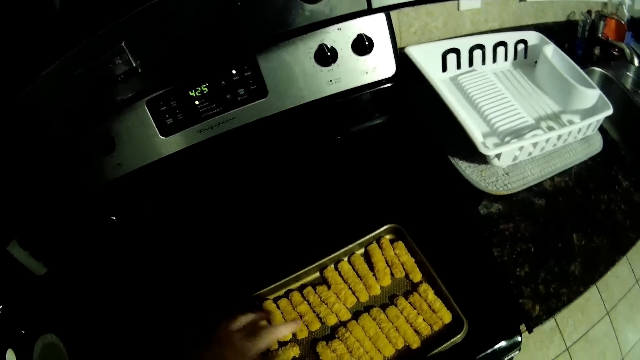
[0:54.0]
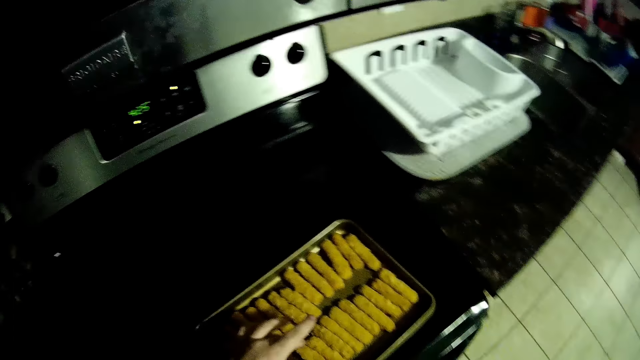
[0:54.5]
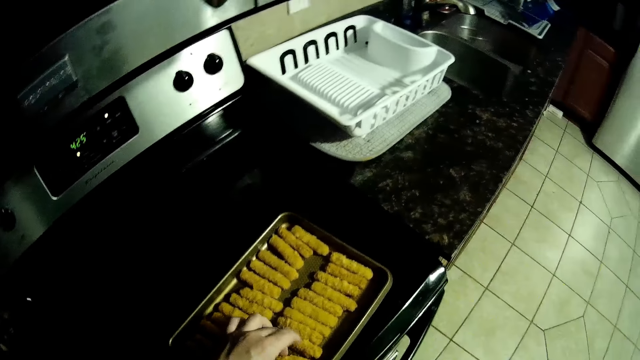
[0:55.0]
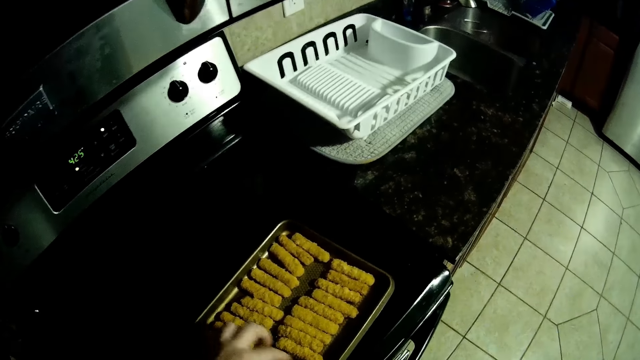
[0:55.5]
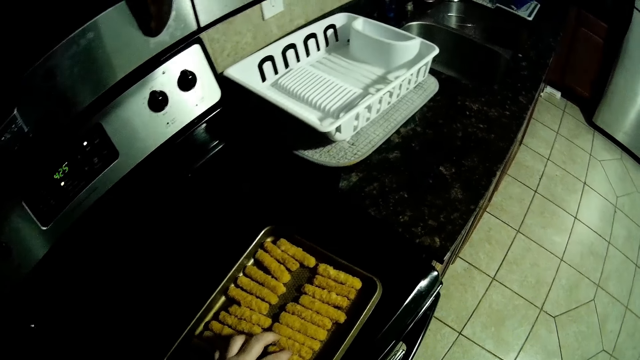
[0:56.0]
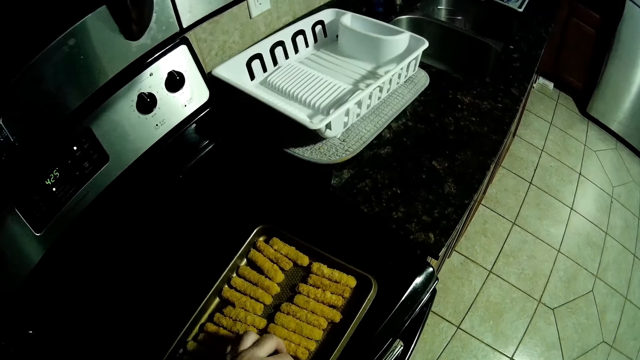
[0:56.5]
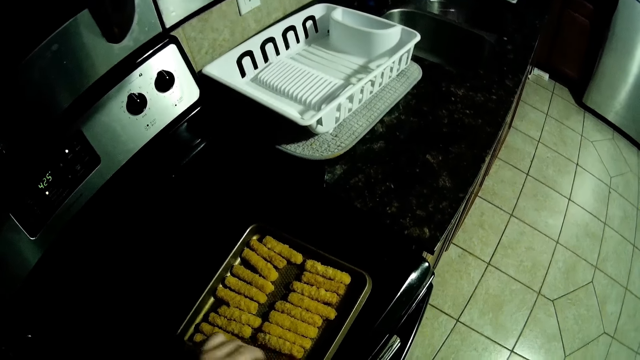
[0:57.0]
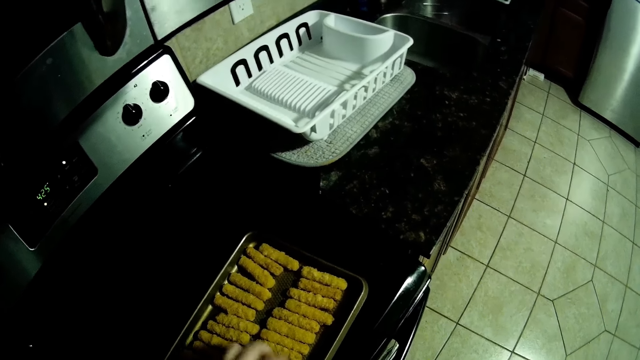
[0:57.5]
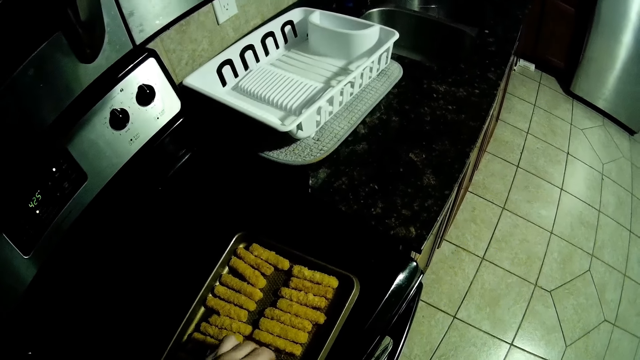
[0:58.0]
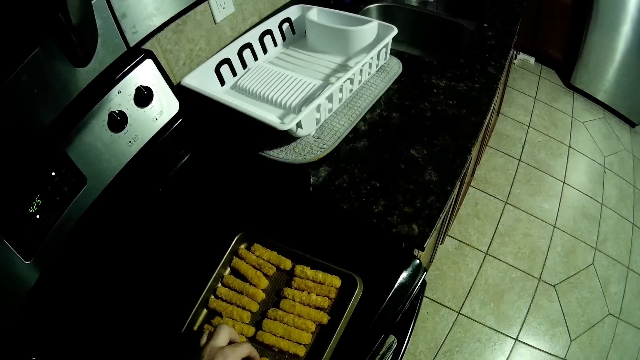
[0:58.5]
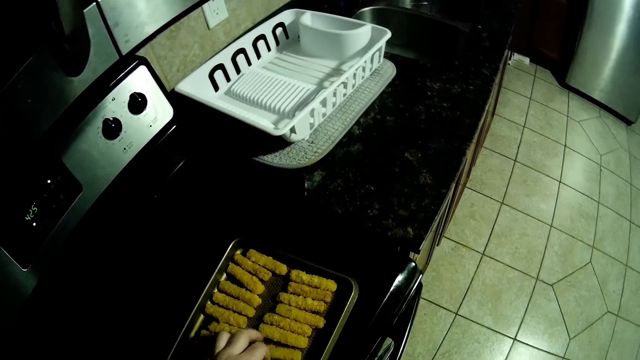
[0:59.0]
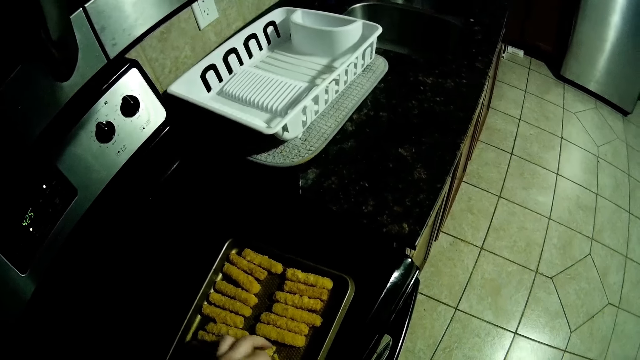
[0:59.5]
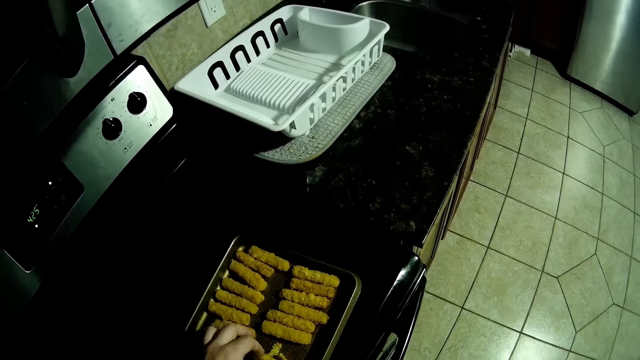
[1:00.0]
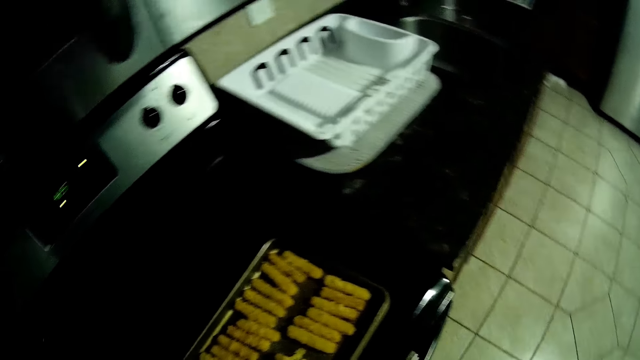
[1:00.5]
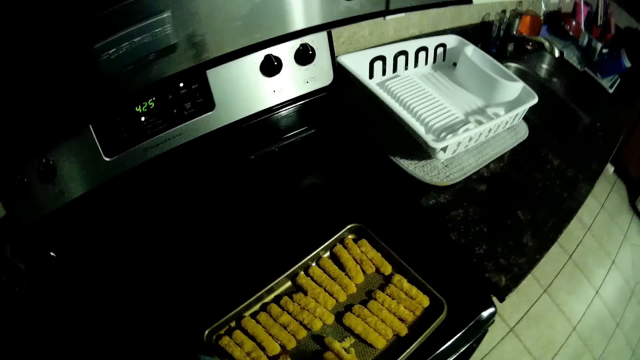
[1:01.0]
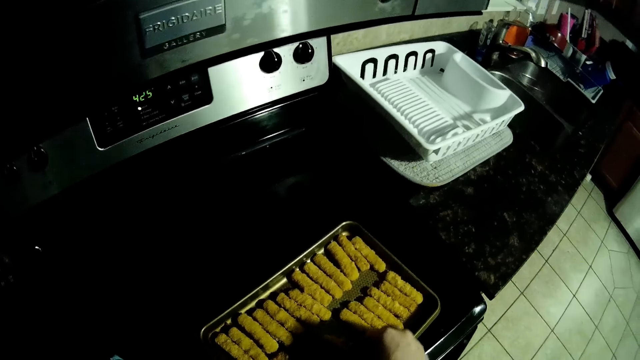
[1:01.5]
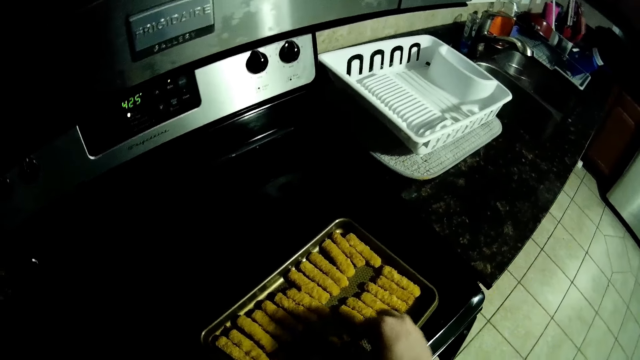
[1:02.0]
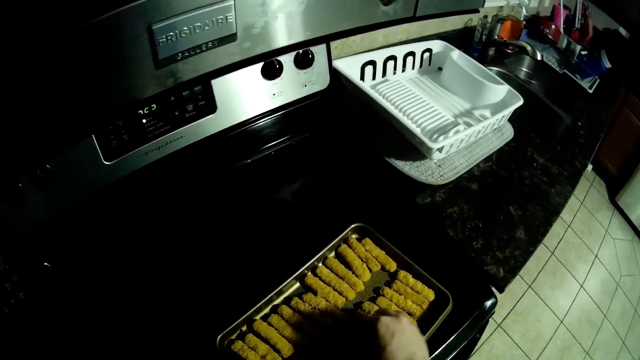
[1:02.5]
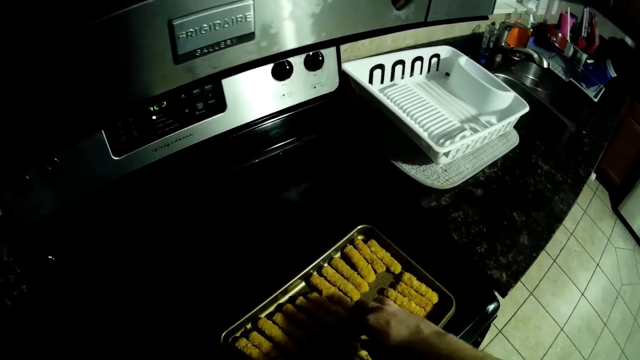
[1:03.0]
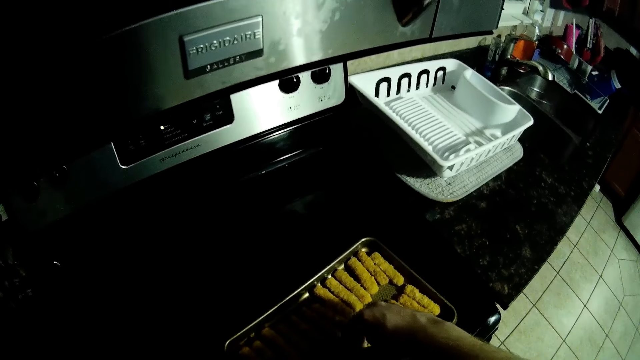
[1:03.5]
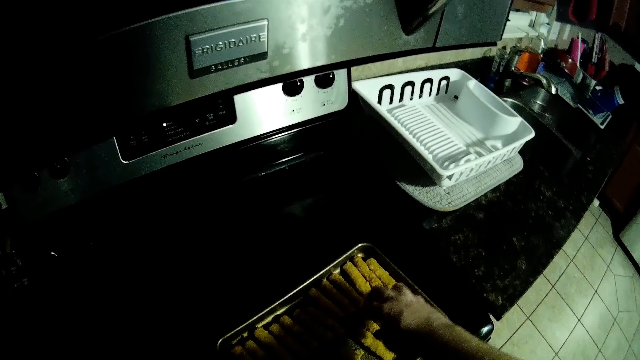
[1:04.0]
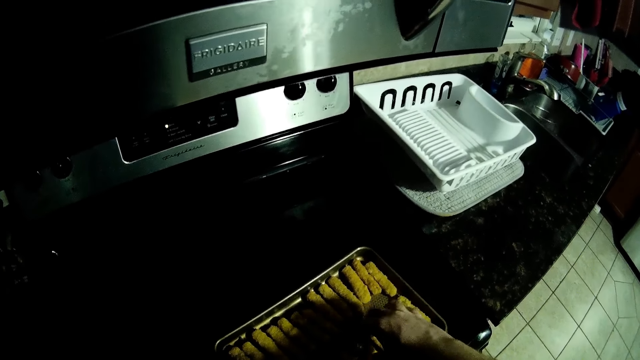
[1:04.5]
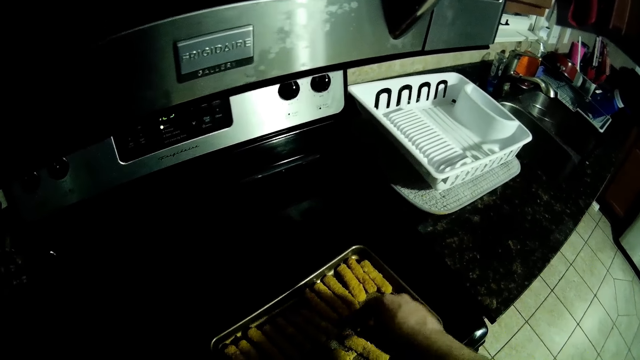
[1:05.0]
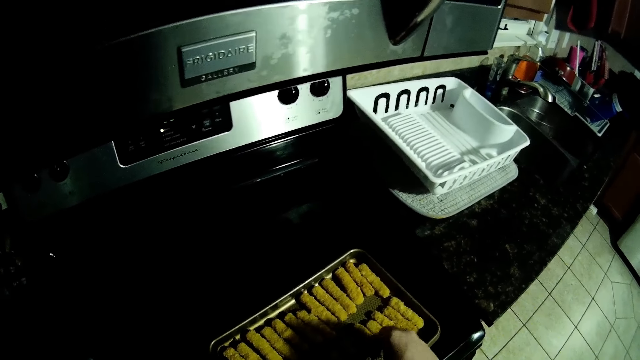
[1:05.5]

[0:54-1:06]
The camera wearer moves the pastries.

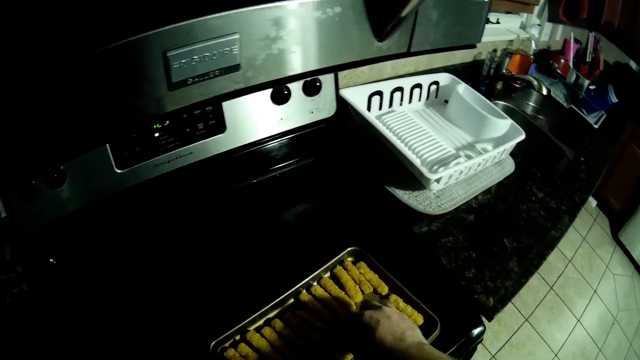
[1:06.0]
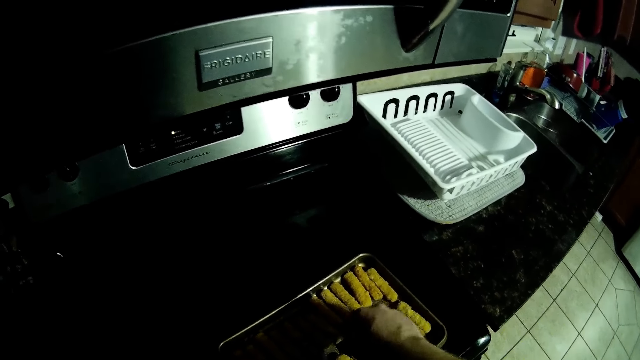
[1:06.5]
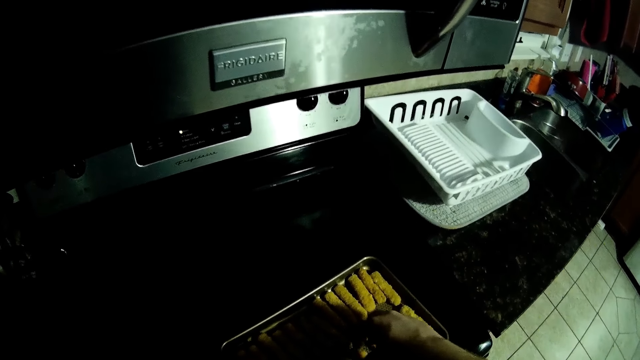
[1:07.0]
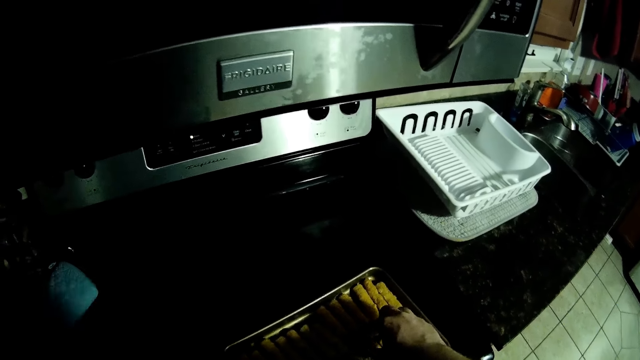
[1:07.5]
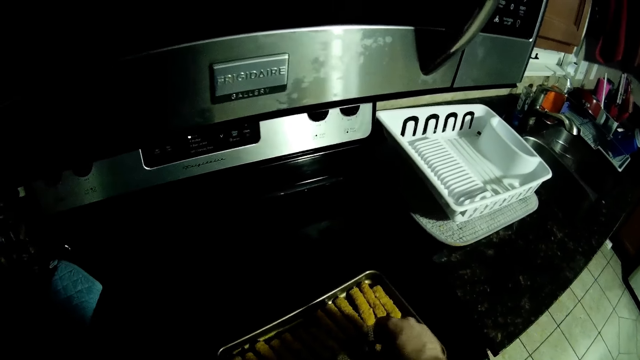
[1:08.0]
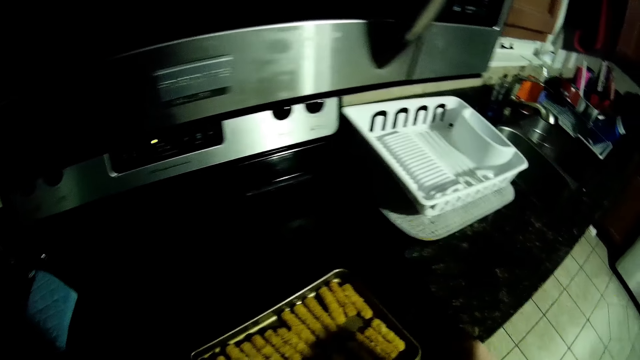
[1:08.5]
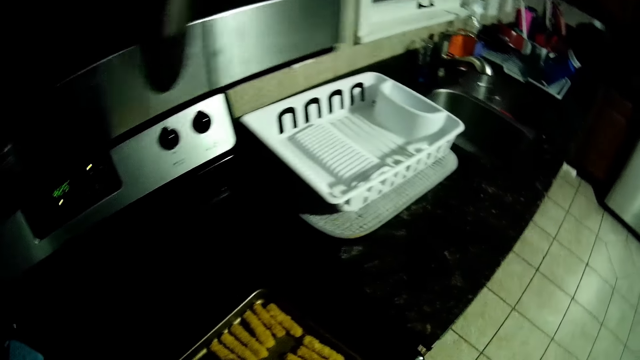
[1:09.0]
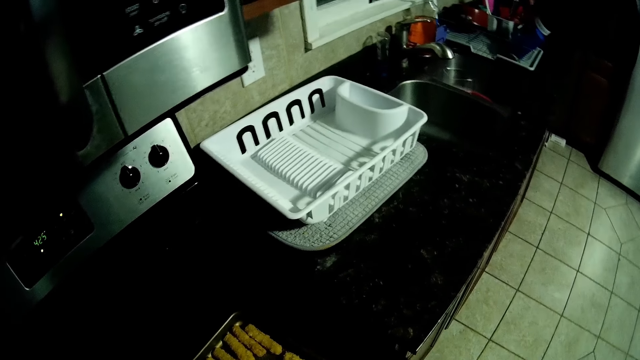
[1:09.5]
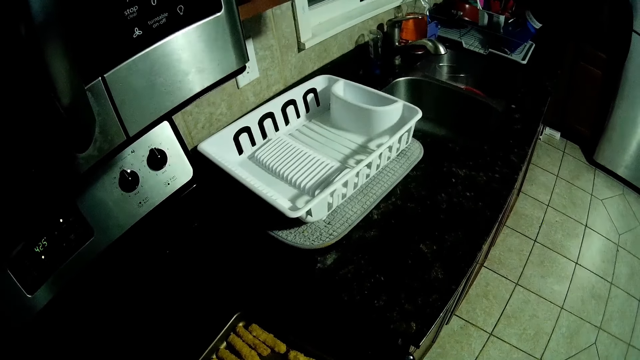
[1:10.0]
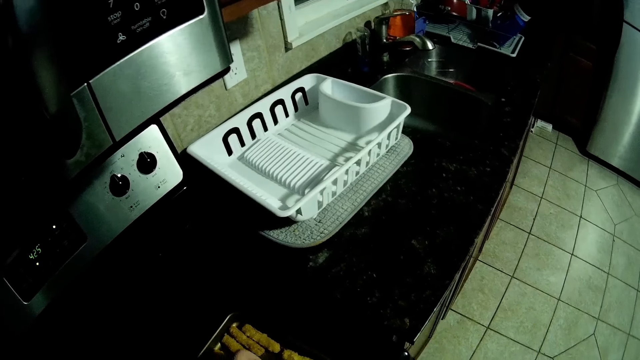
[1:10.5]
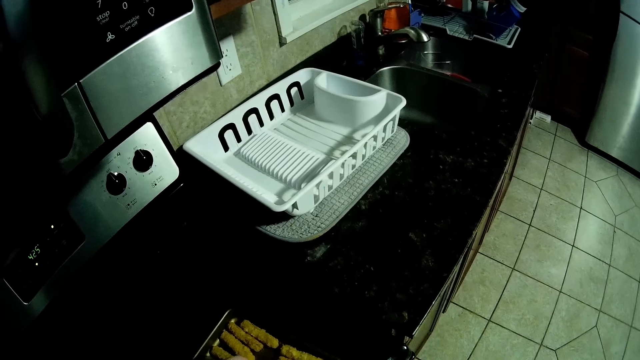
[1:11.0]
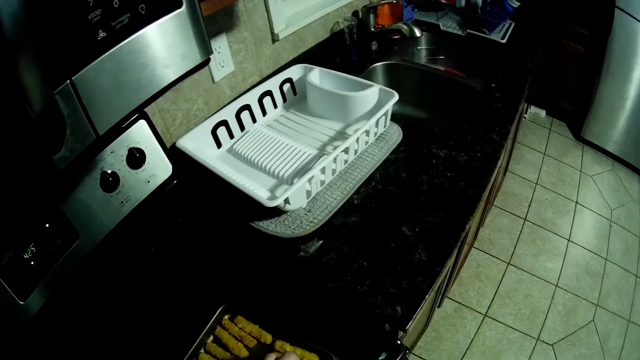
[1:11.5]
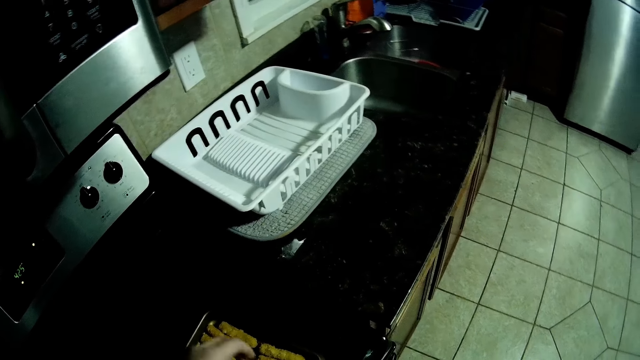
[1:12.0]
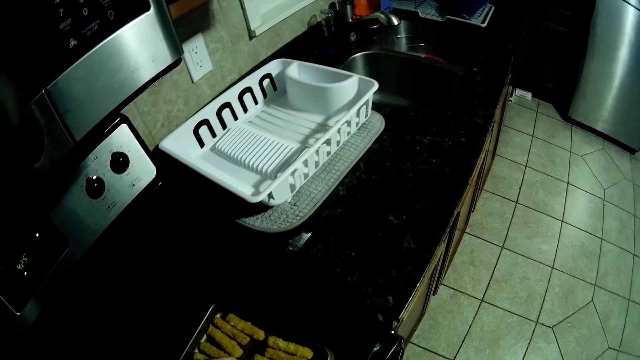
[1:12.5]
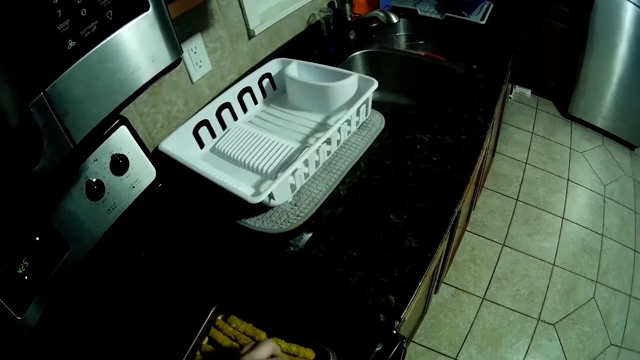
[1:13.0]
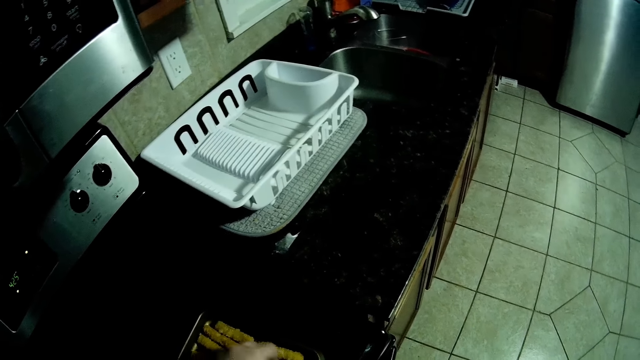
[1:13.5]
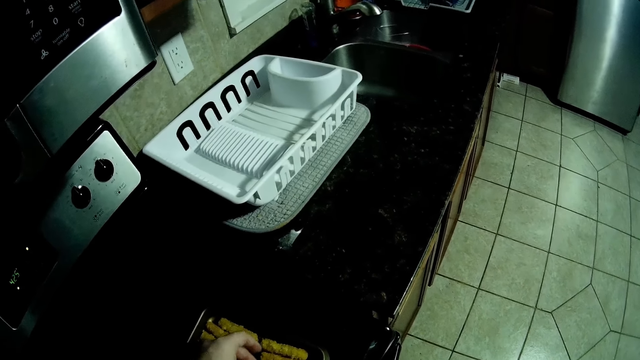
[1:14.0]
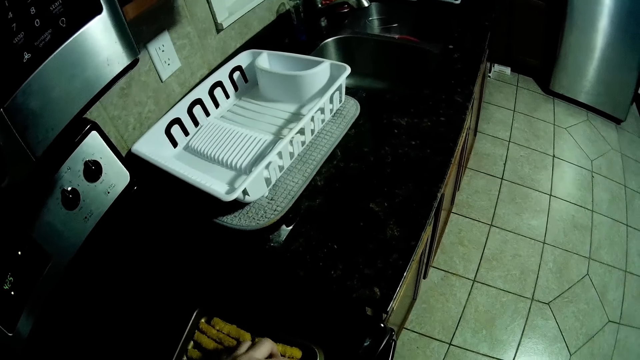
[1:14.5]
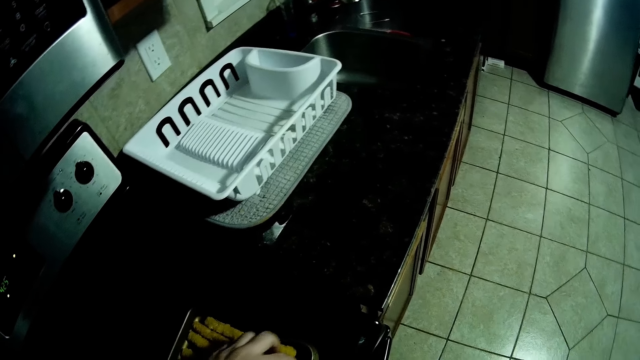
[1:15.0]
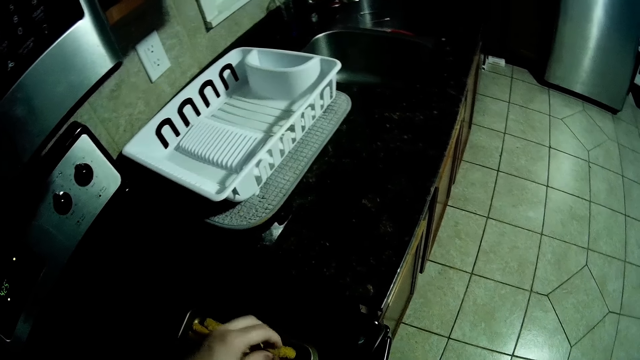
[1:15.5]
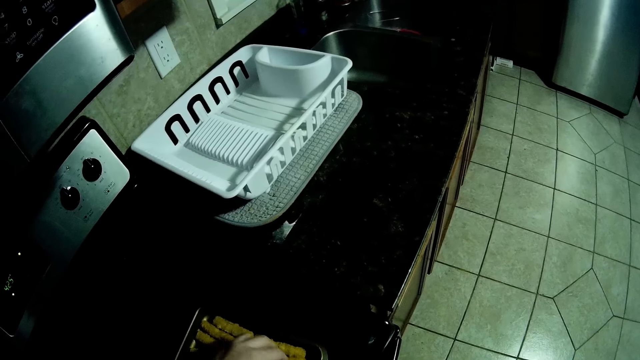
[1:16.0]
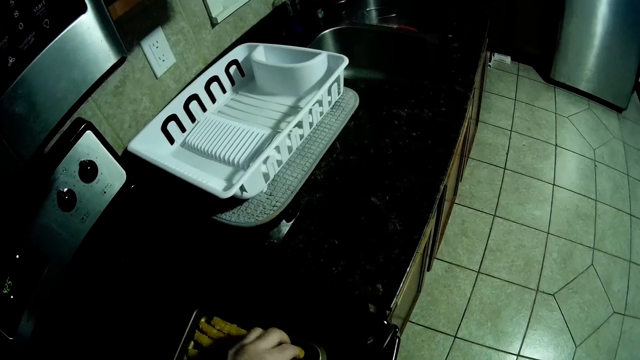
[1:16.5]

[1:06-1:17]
The camera wearer looks around. They move the pastries.
